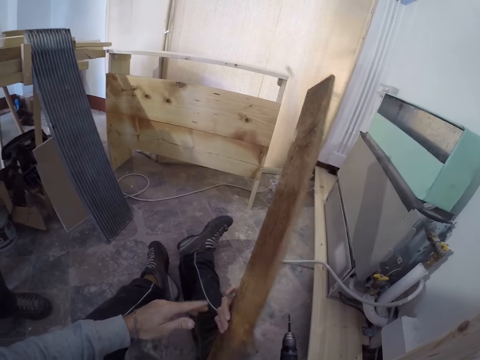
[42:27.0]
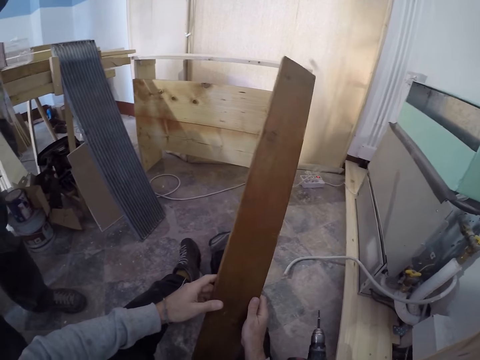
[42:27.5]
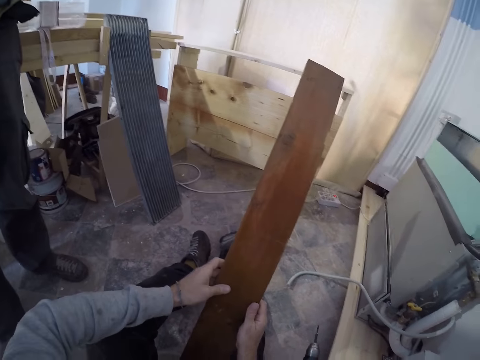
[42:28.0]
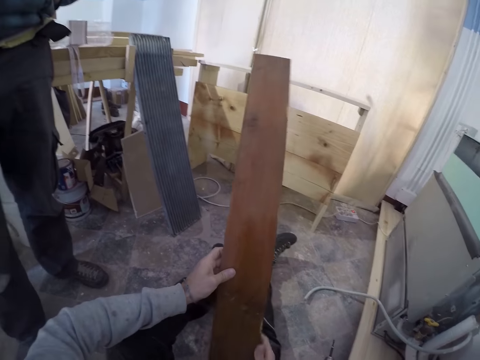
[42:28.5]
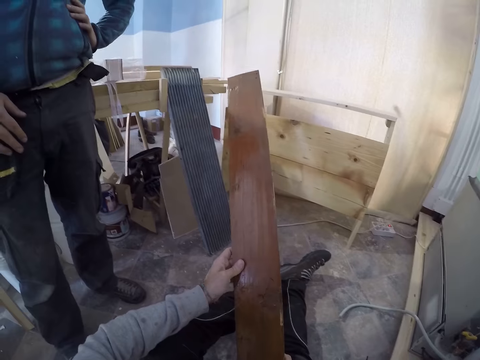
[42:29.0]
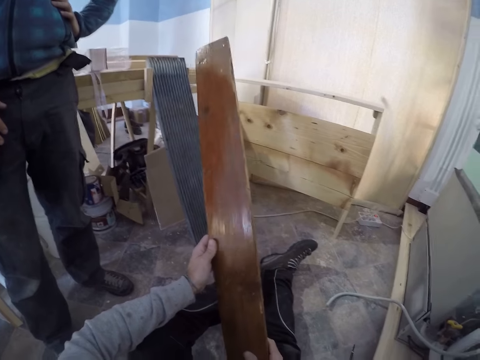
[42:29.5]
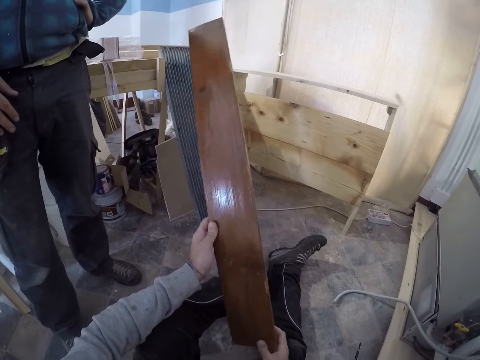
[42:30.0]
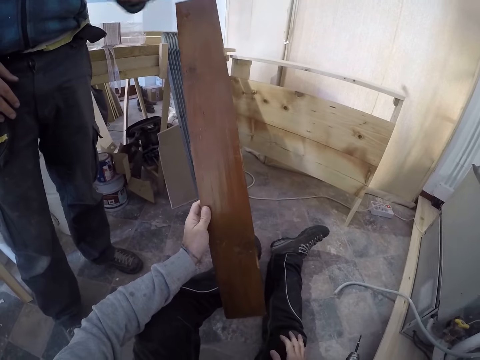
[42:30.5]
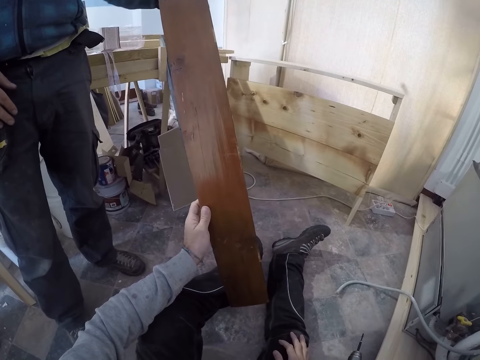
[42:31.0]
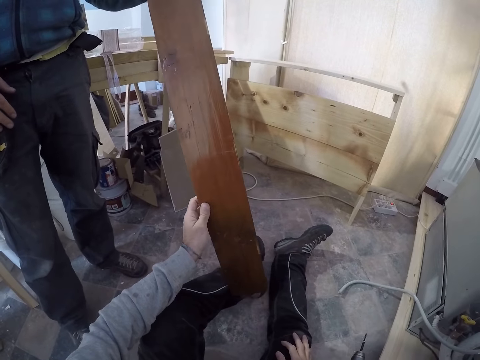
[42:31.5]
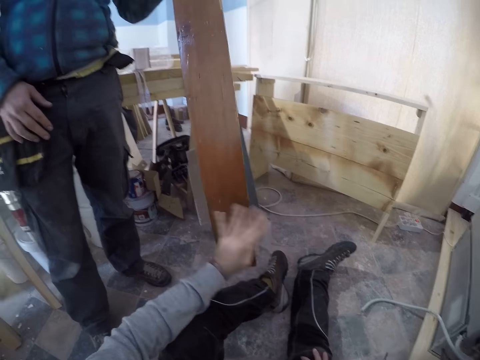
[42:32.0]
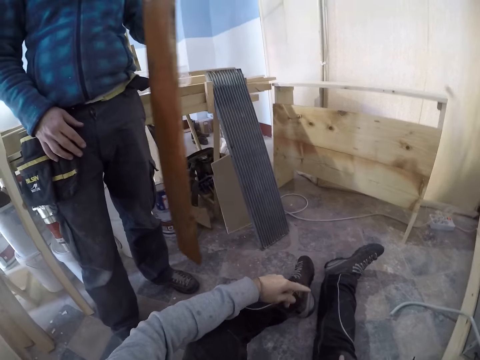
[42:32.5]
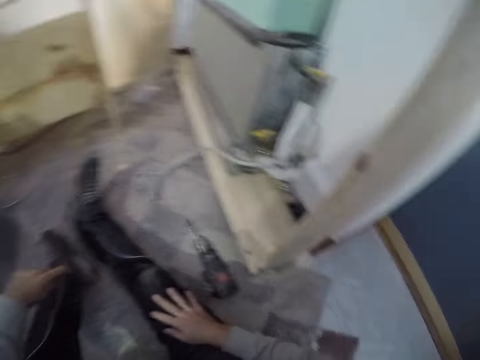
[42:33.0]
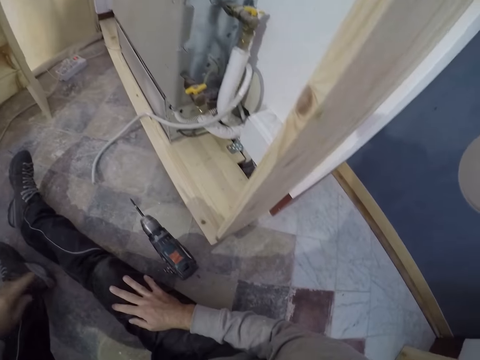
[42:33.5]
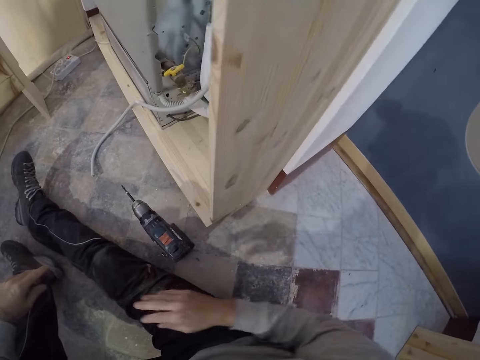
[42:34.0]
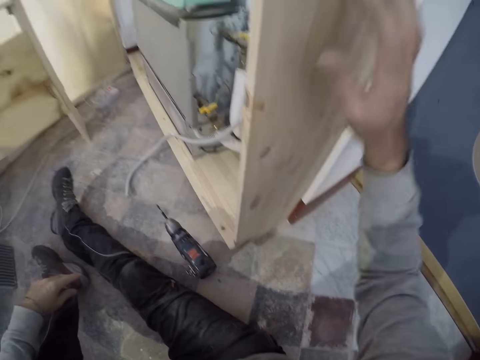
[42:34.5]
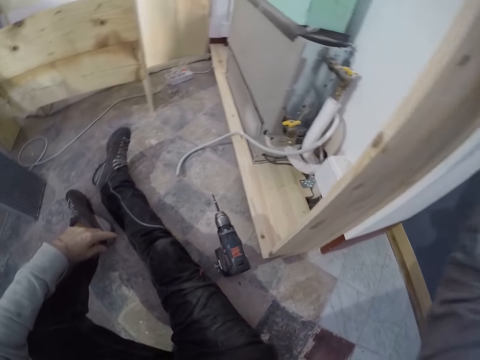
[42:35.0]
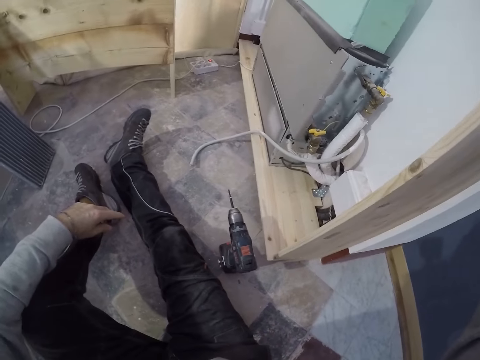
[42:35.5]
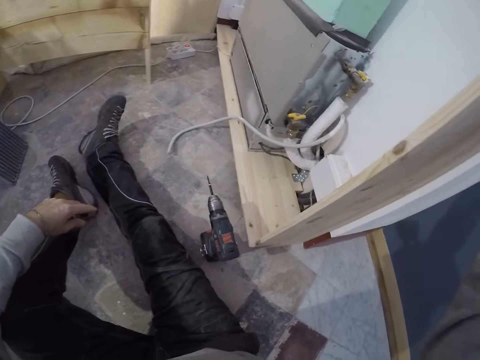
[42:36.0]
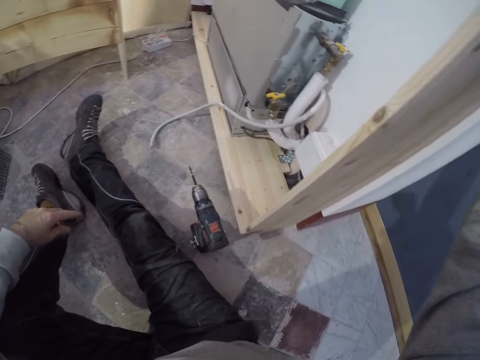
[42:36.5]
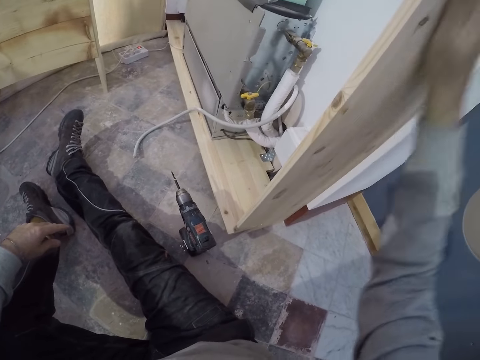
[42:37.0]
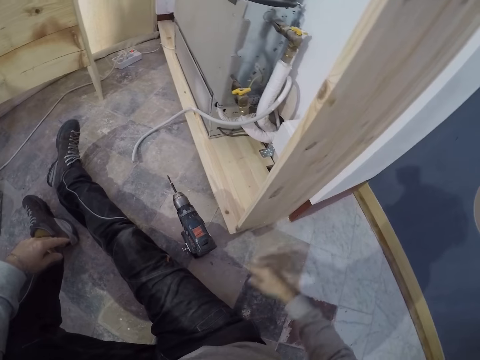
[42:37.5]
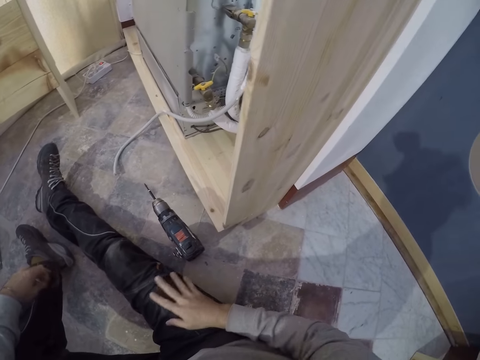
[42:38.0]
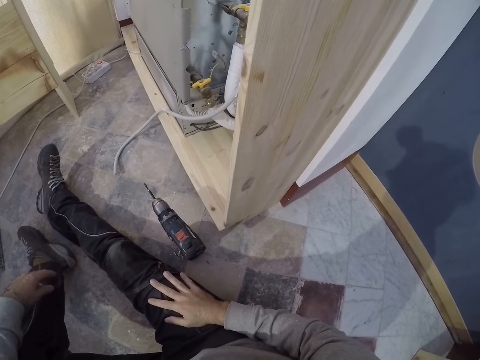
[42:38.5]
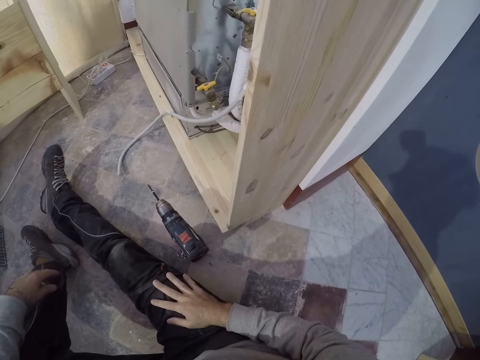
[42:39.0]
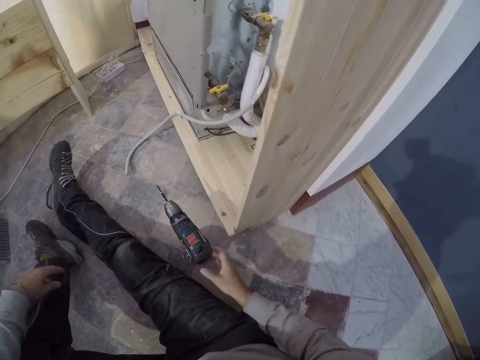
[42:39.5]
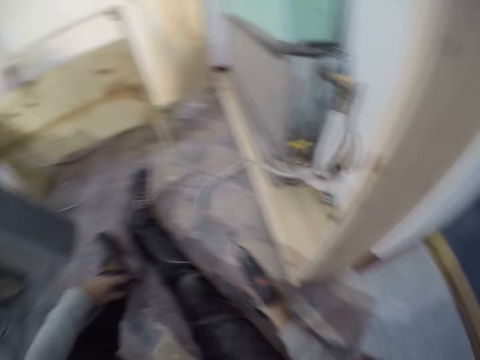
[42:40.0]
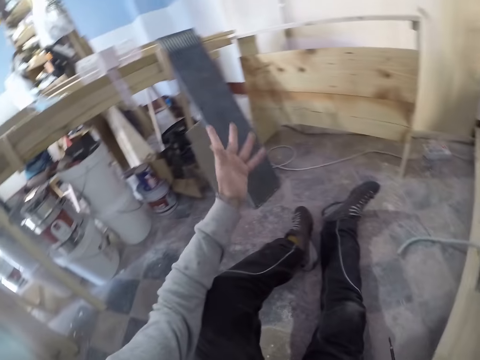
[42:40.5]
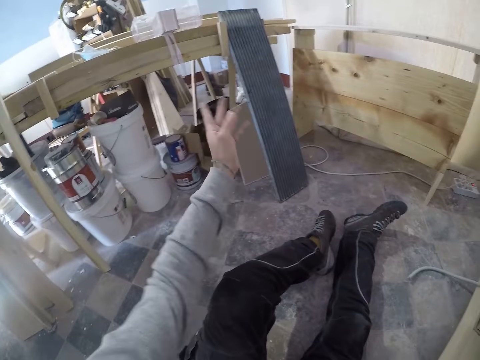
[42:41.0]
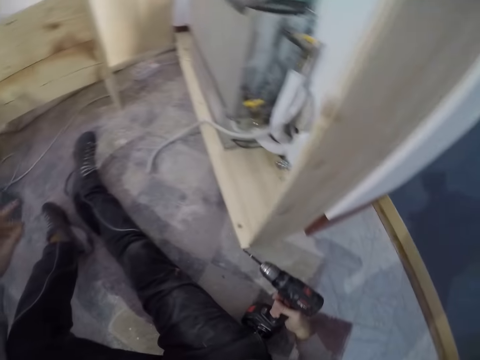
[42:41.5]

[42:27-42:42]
The camera wearer looks at the wood plank. He gives the man the wood plank with his left hand. He holds the wood plank. He looks around the room. He picks up the power drill from the floor with his right hand.

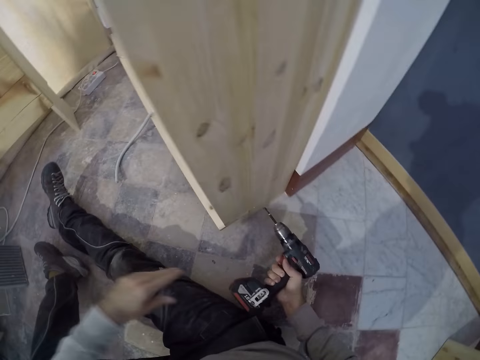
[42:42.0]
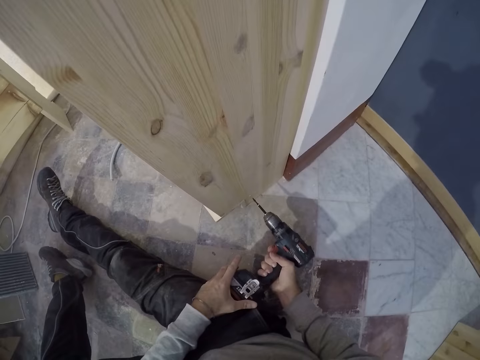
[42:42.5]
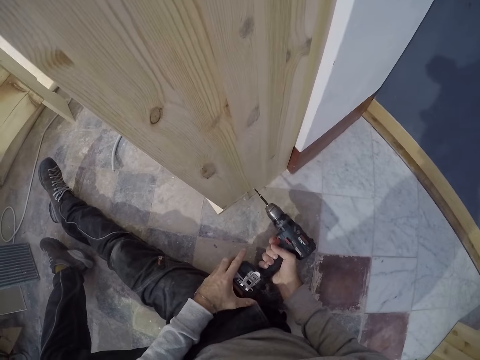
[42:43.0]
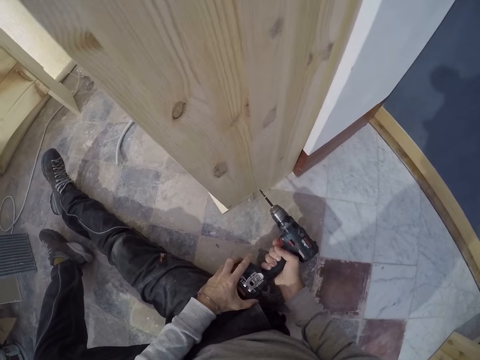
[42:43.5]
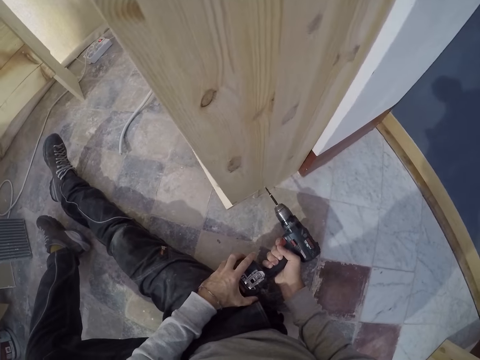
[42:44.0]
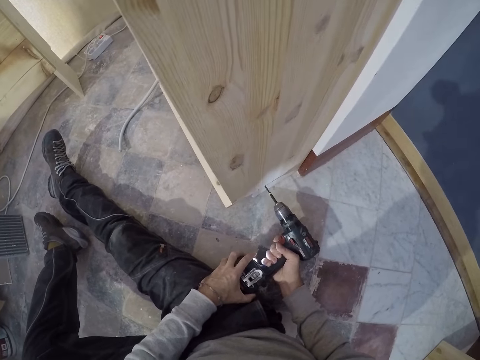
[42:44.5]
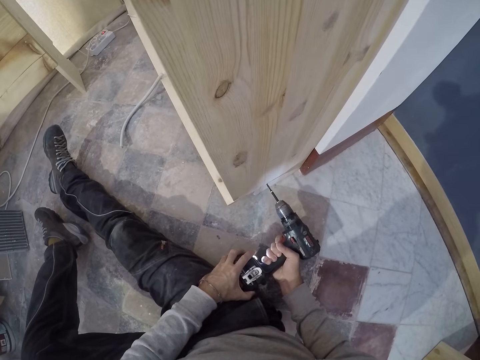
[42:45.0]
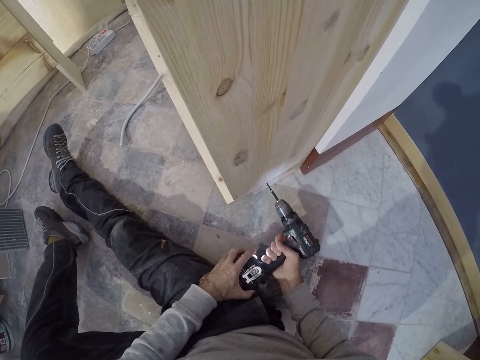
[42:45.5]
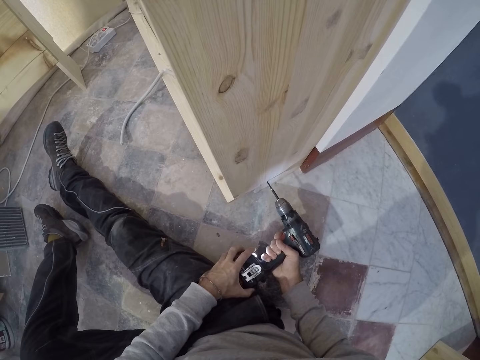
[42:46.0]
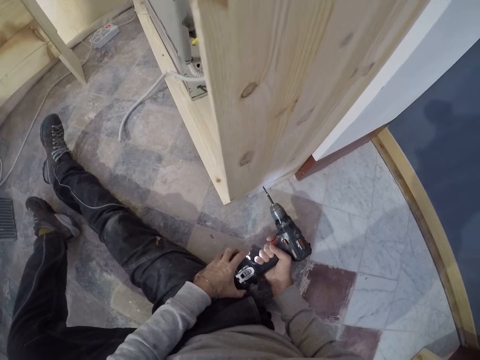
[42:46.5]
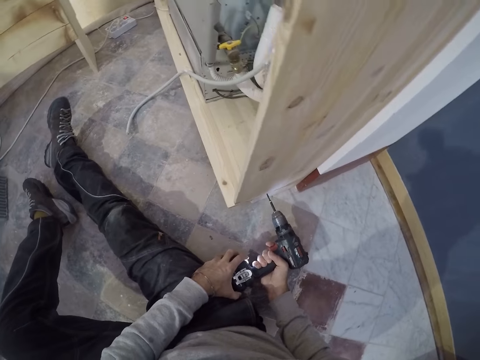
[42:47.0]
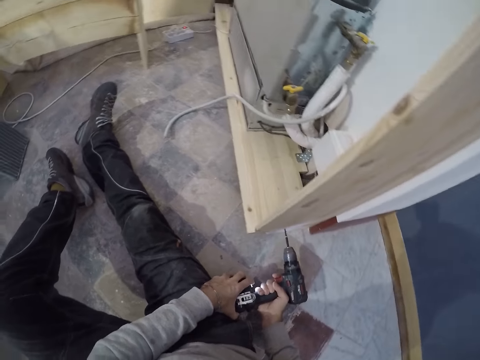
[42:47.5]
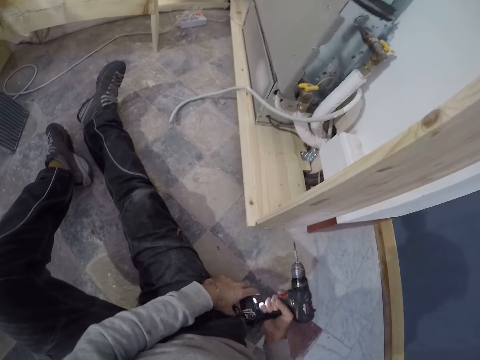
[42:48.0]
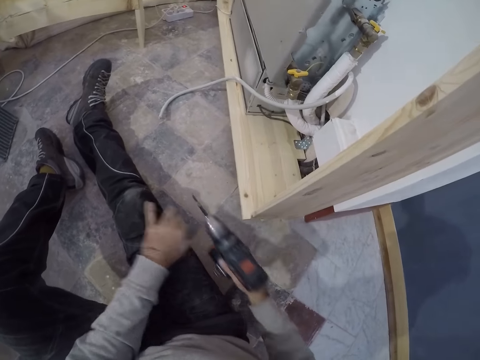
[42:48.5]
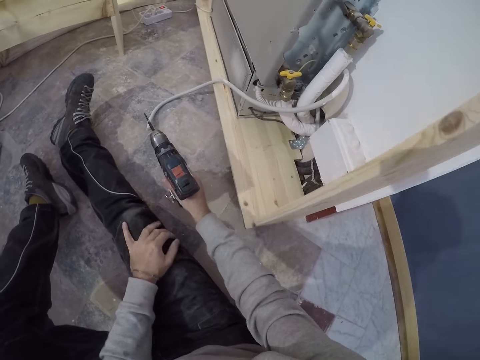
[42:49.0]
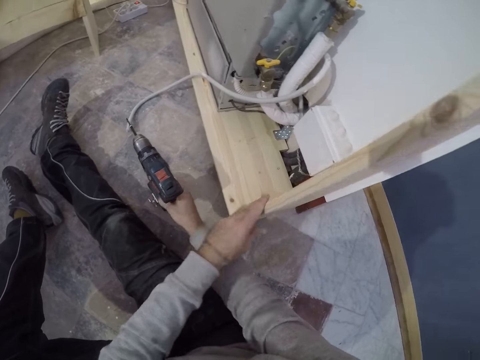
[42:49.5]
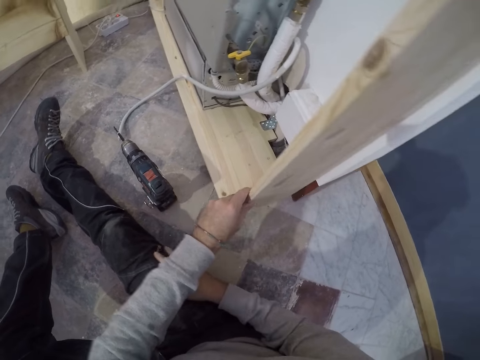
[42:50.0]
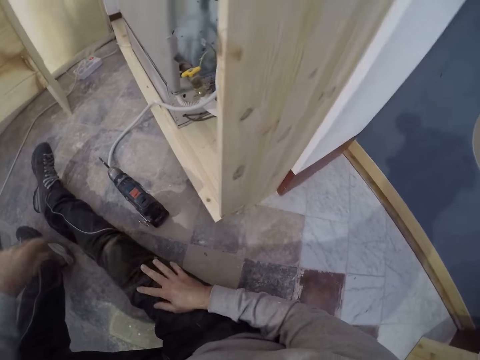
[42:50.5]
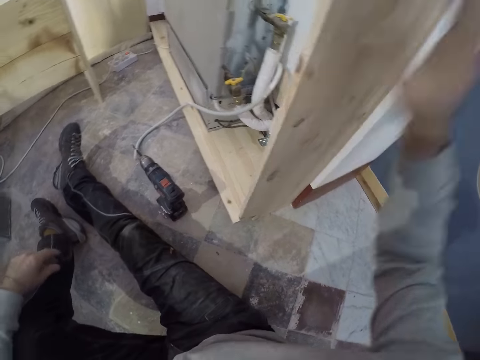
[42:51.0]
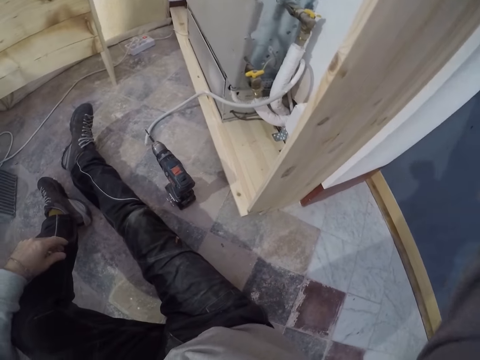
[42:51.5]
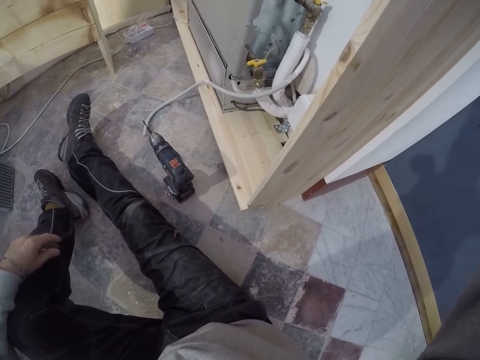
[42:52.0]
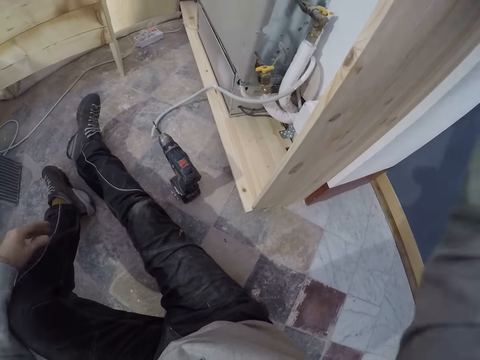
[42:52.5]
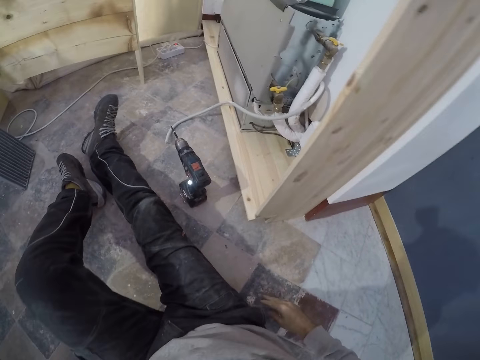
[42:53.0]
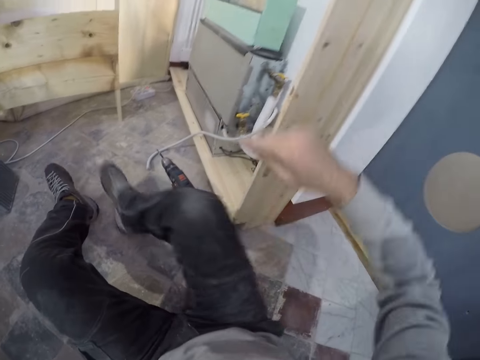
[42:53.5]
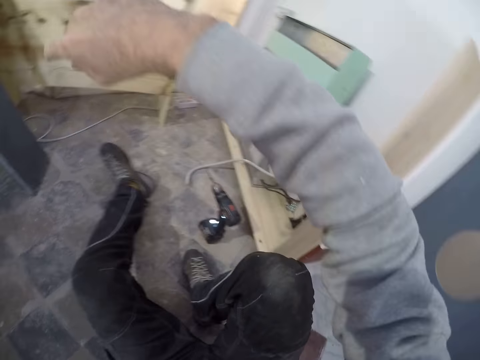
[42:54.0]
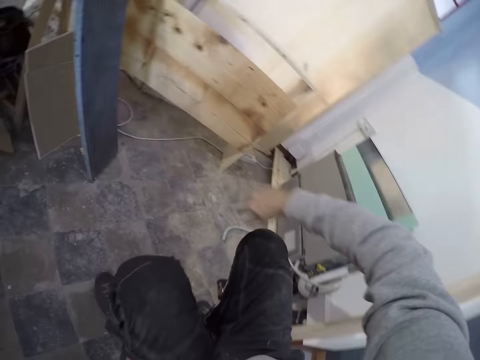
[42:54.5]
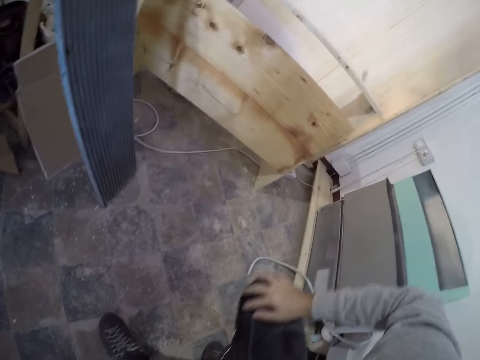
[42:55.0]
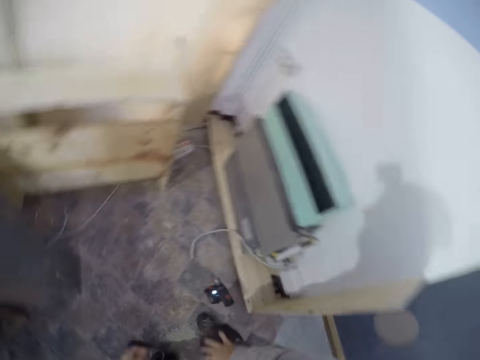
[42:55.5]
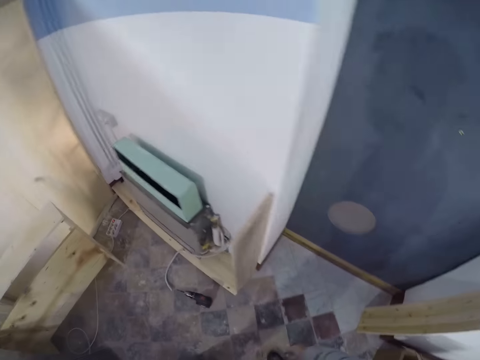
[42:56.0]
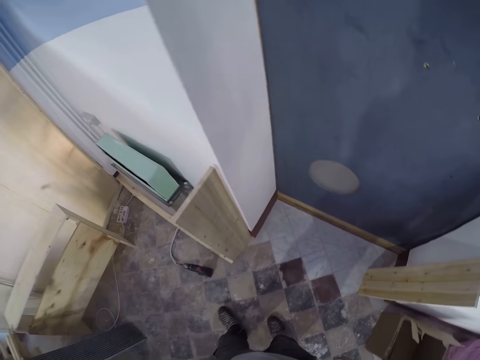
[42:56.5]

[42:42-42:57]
The camera wearer drills a hole into the shelf with the drill in his right hand. He drops the power drill on the floor. He touches the wood plank. He stands up.
